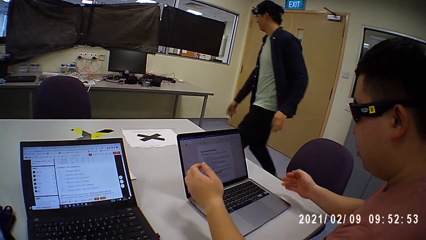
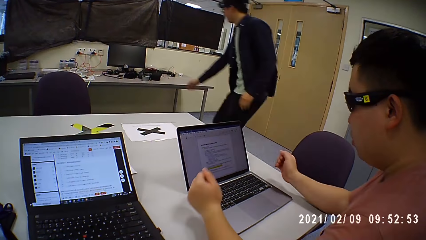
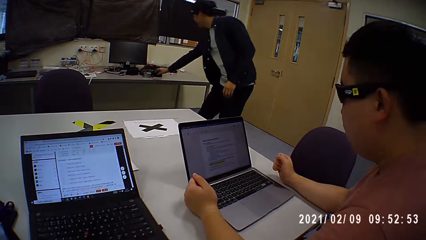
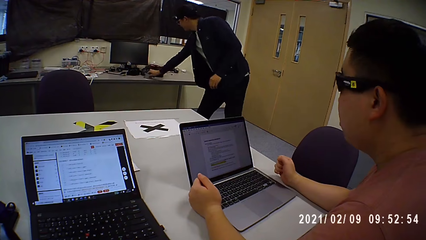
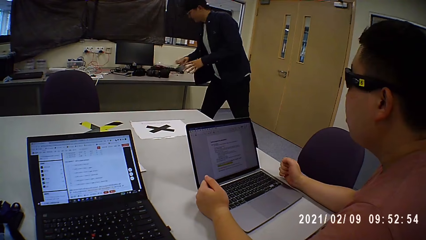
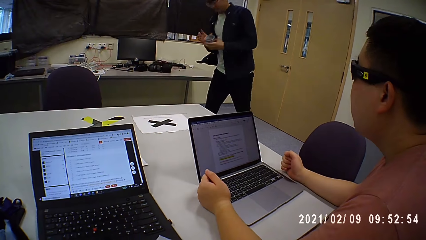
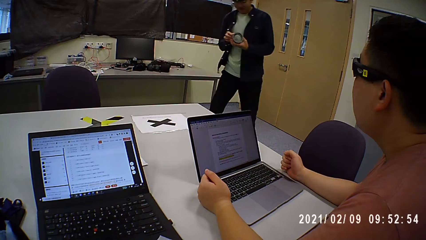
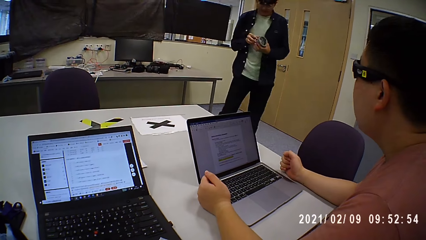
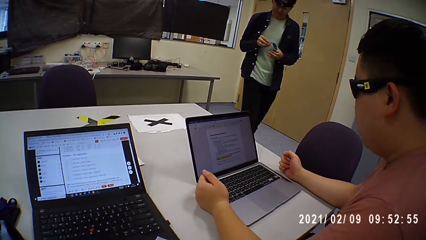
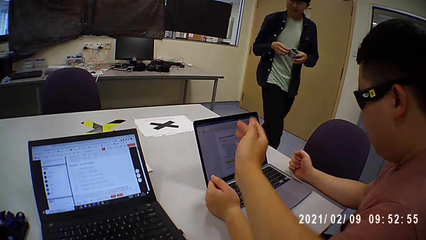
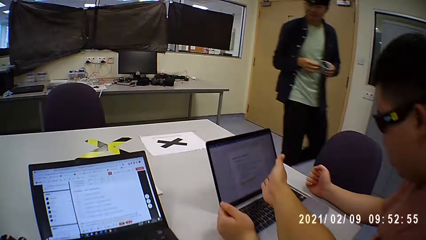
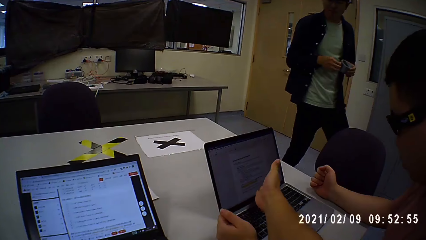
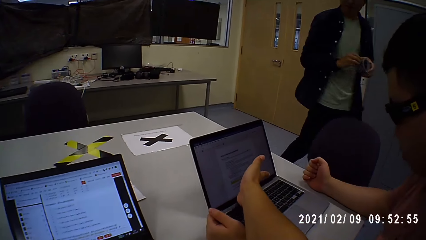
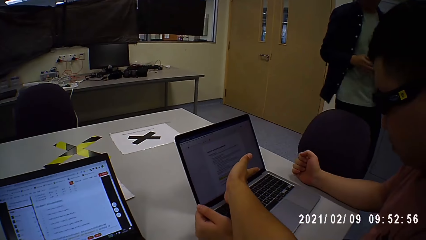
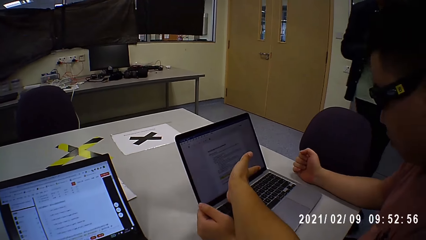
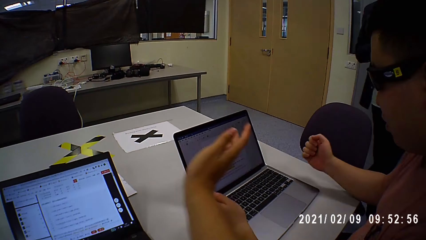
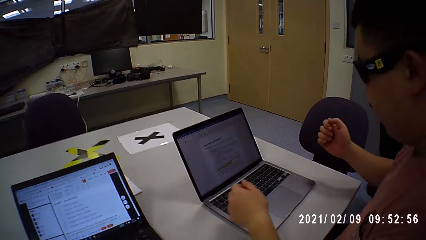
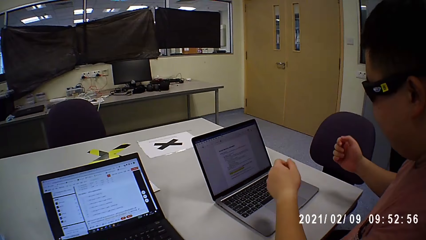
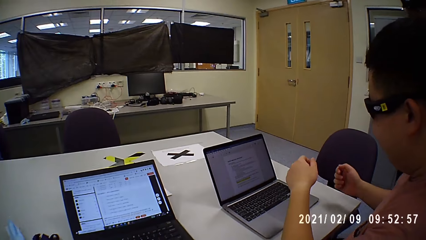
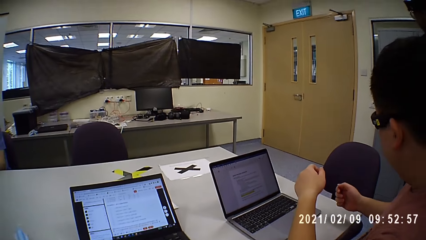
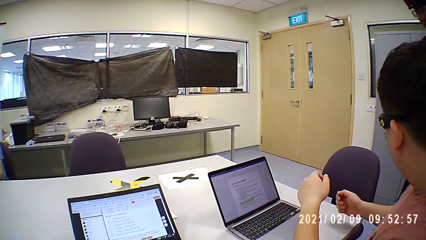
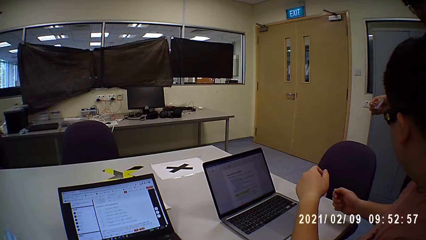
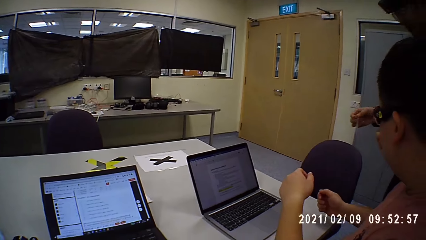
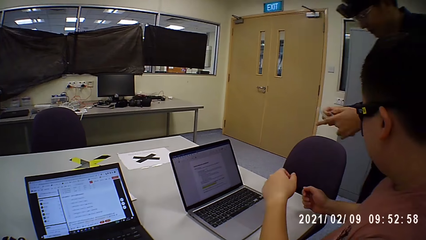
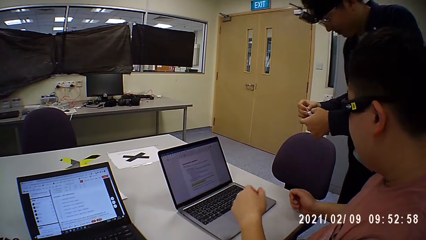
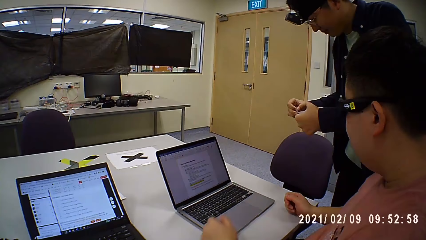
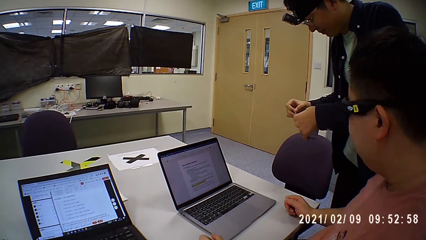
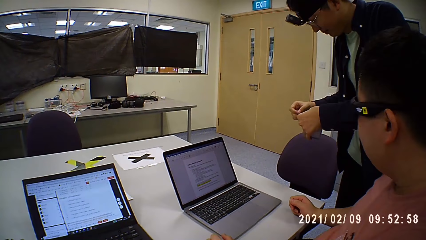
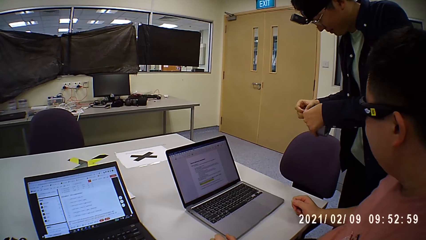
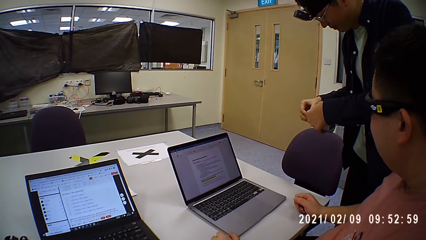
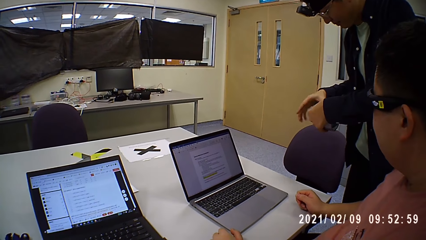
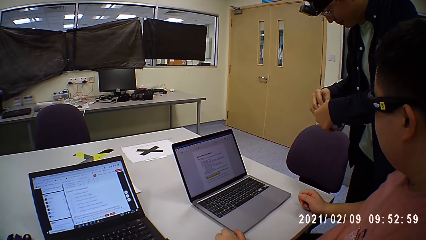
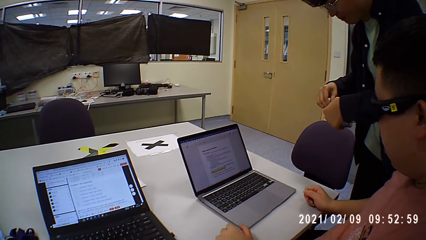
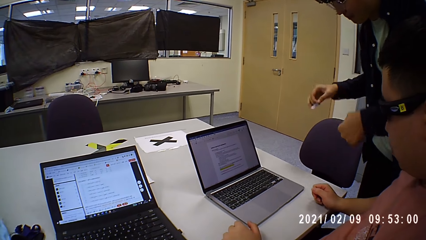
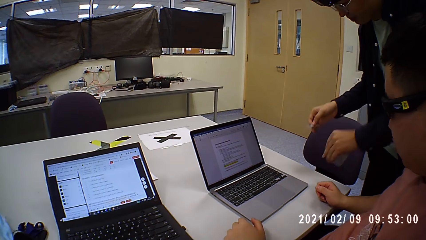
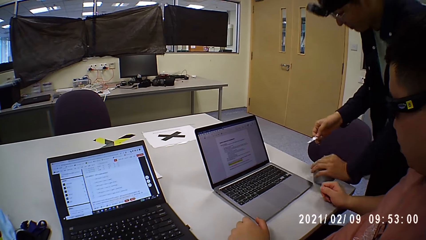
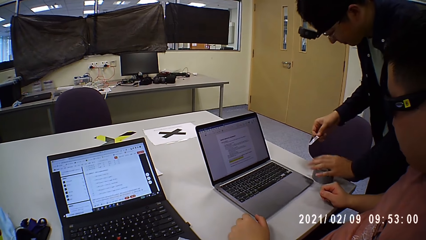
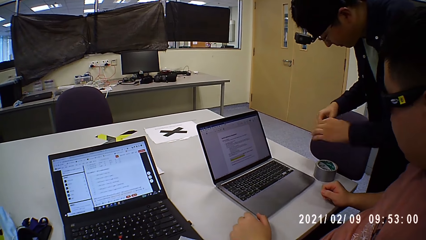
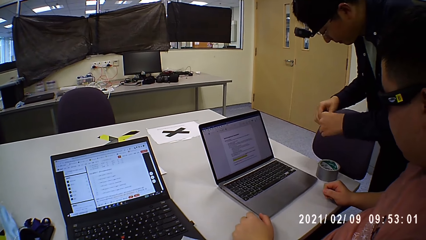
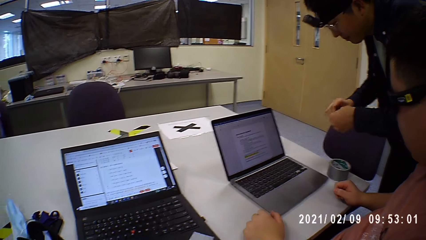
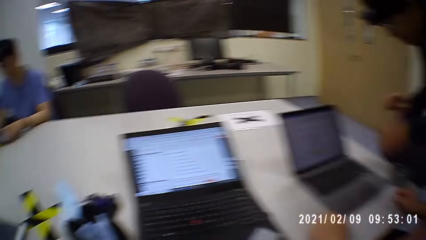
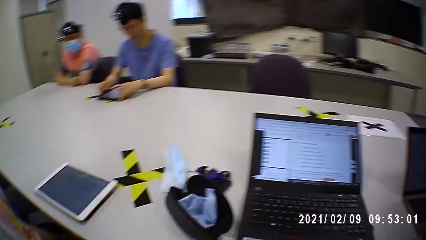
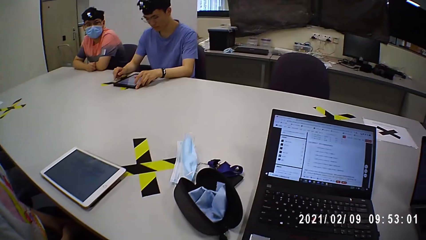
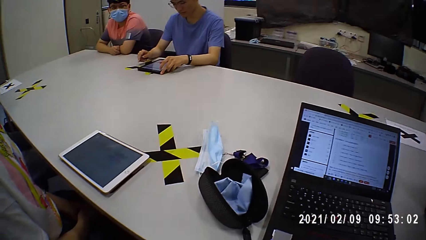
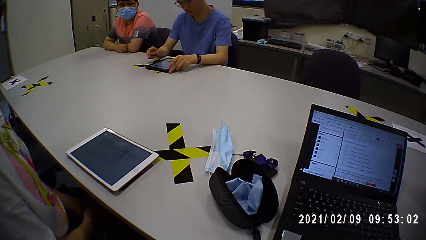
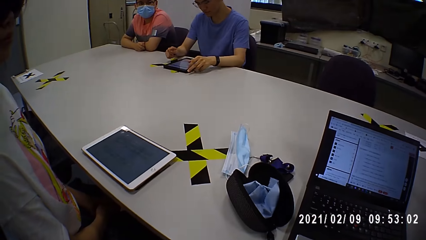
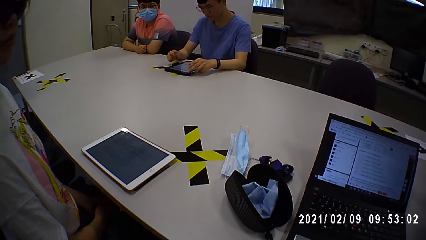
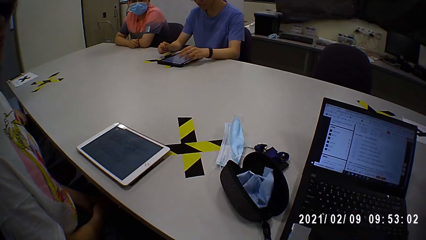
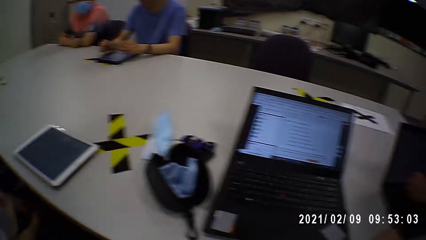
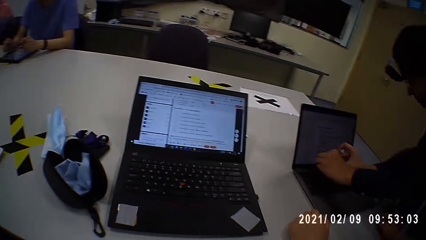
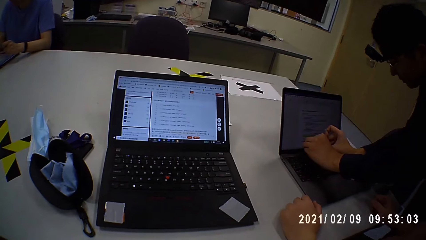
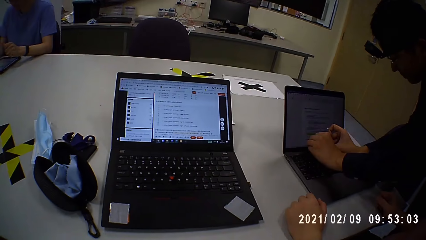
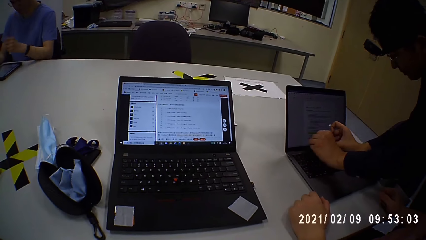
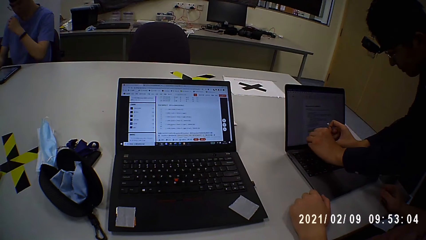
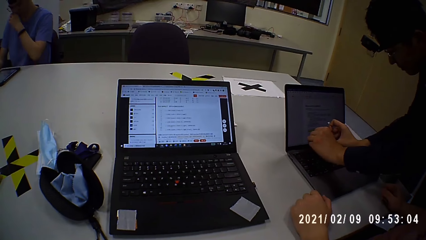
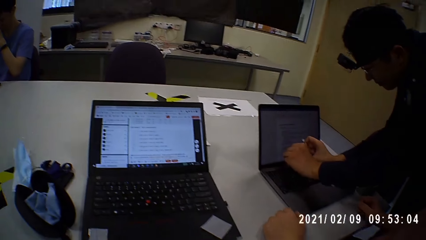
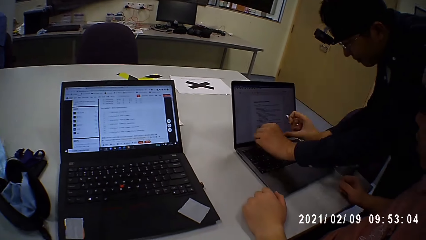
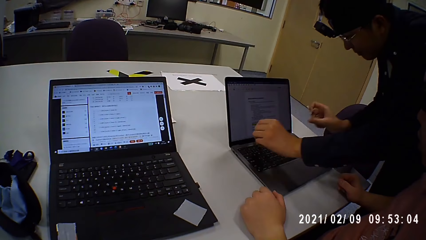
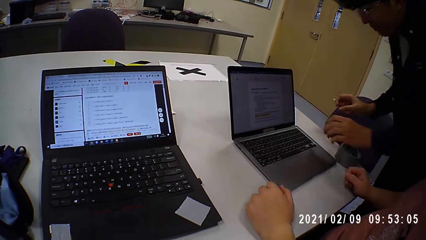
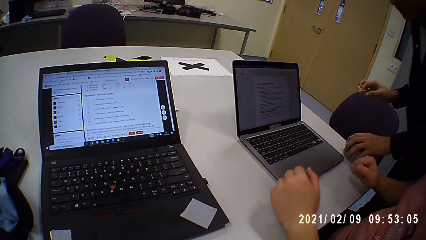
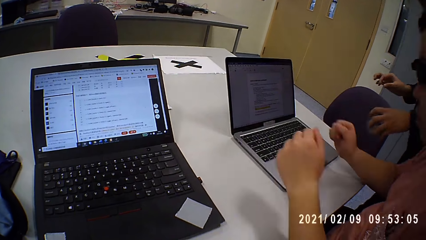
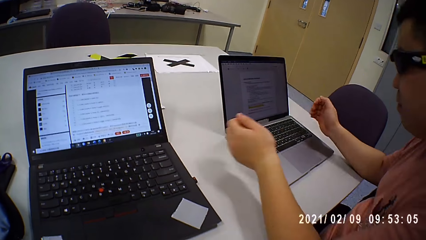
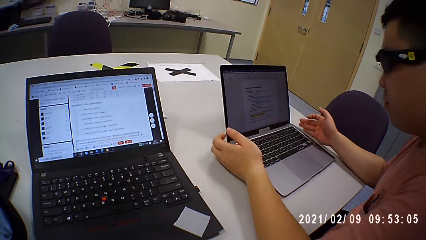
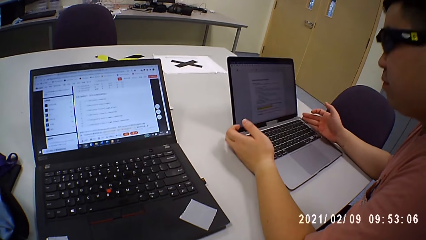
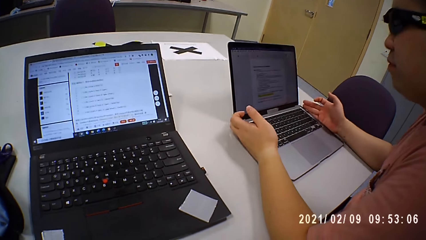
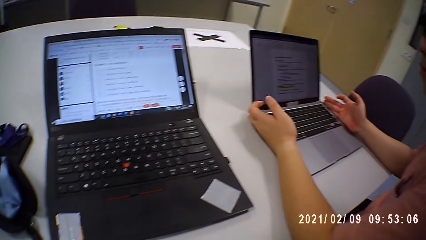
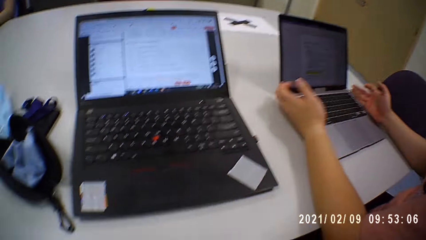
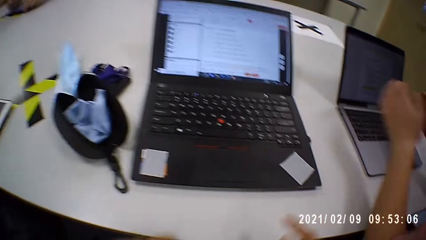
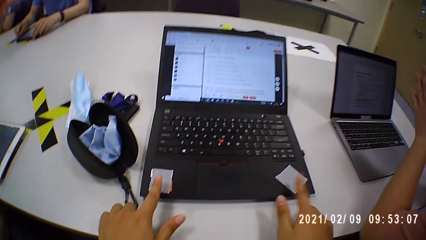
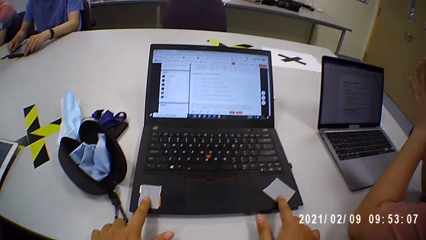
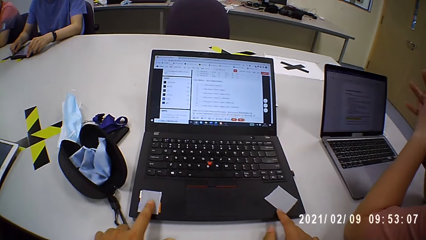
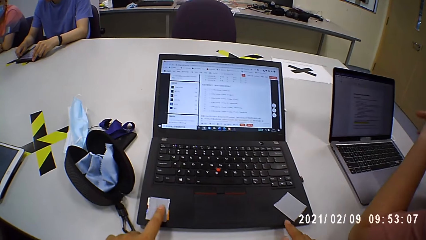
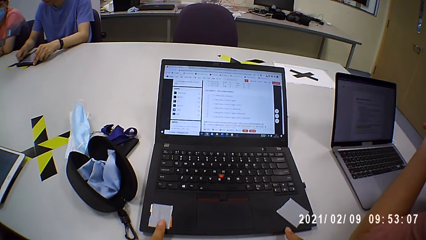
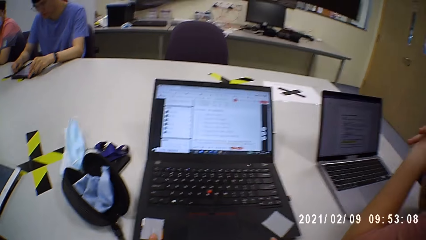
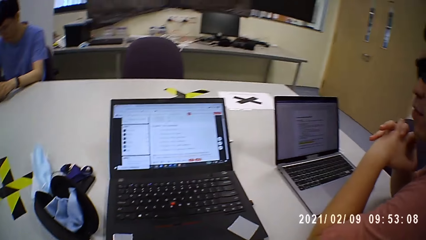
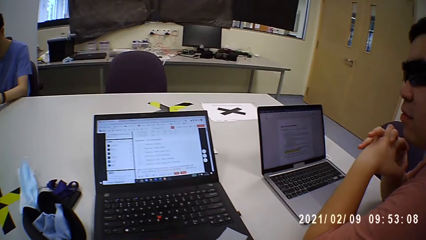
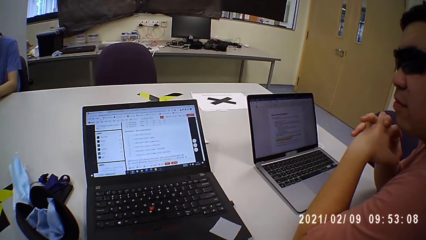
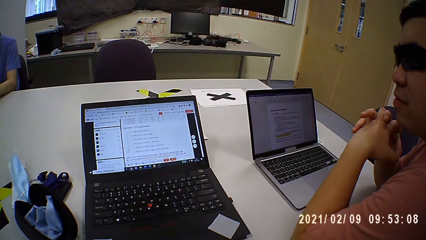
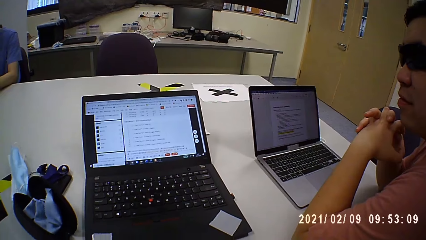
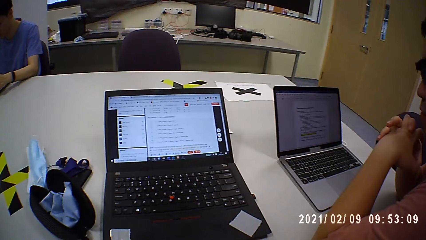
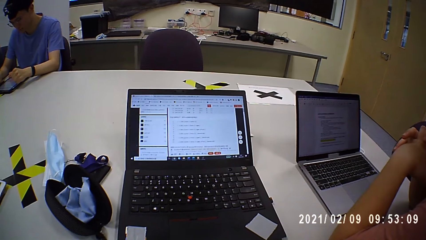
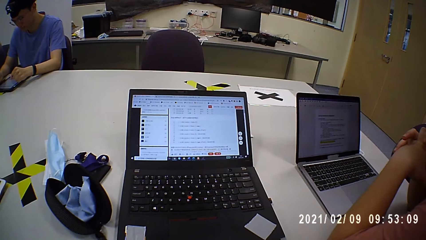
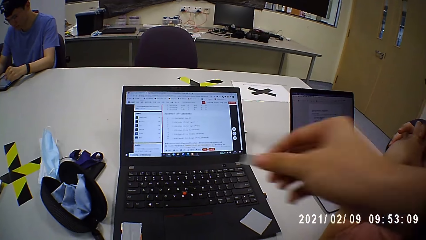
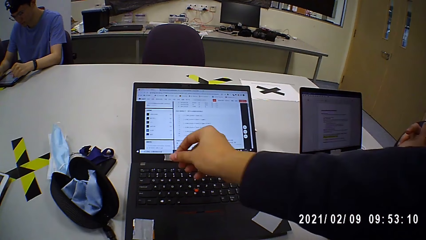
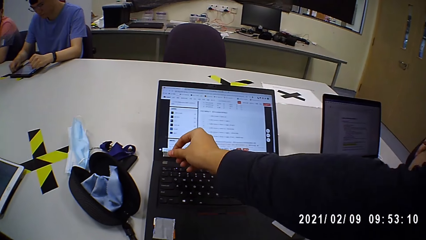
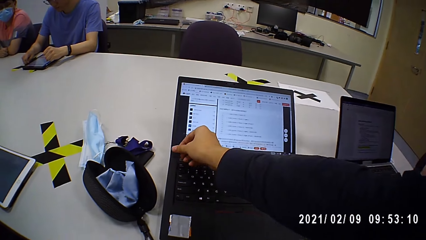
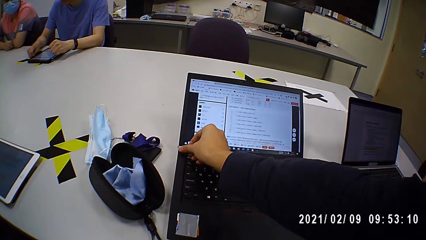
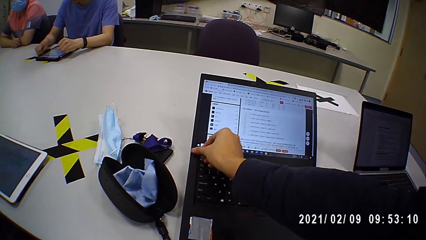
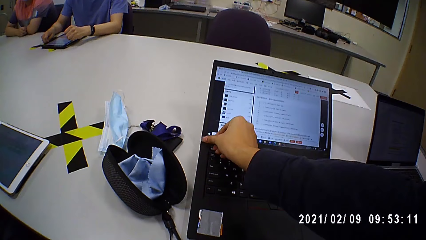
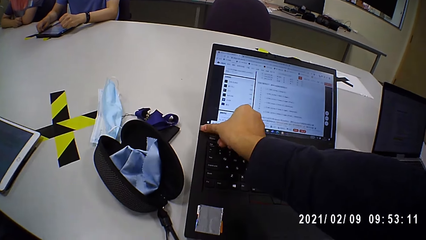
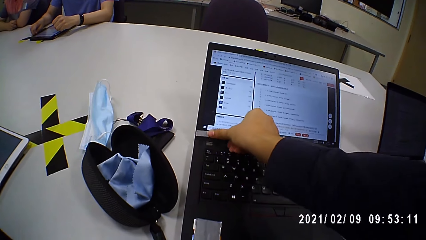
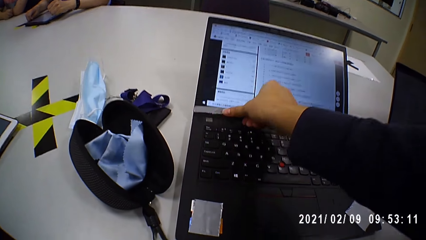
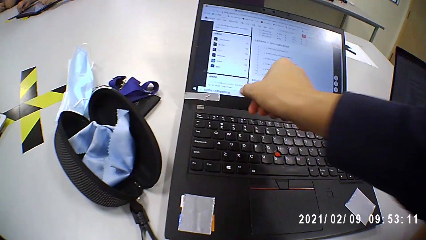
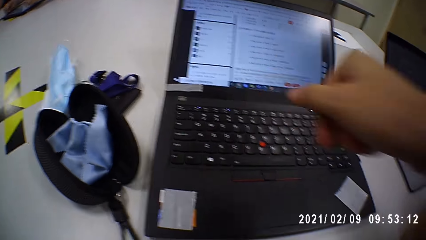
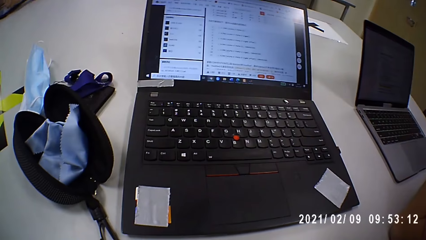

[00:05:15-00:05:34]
A person goes to a table. The person takes a sellotape from the table. A man operates a laptop. The person comes near another person. The camera wearer points at the laptop. The first person cuts a piece of sellotape. Another man operates a laptop. The first person sticks the sellotape to the laptops.
